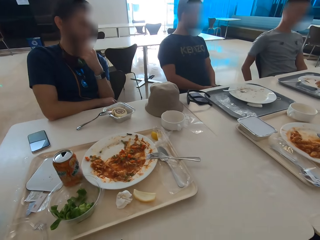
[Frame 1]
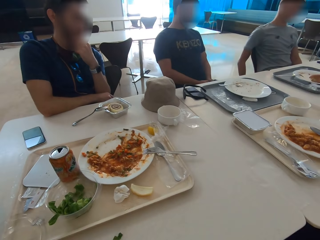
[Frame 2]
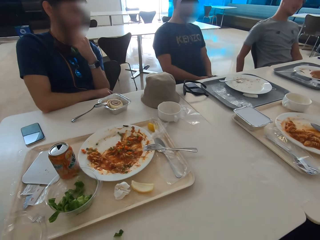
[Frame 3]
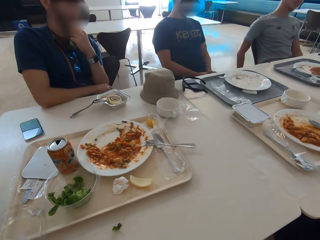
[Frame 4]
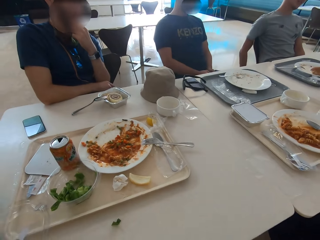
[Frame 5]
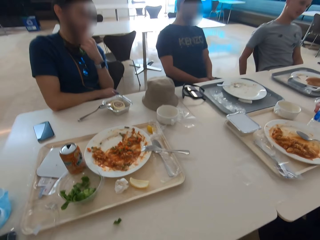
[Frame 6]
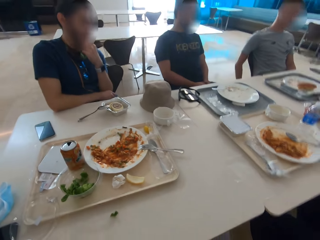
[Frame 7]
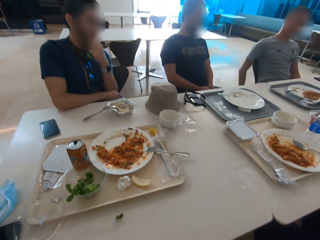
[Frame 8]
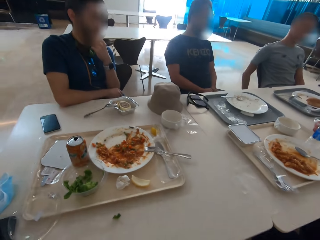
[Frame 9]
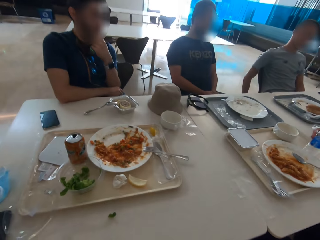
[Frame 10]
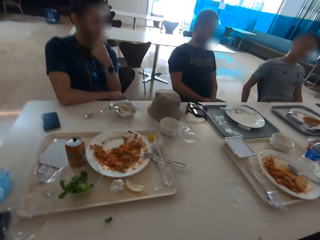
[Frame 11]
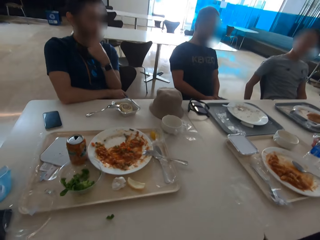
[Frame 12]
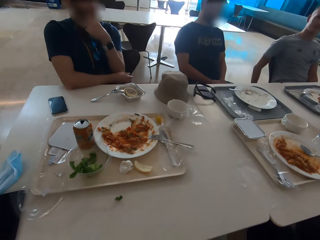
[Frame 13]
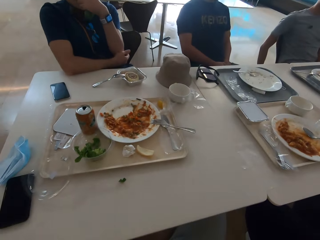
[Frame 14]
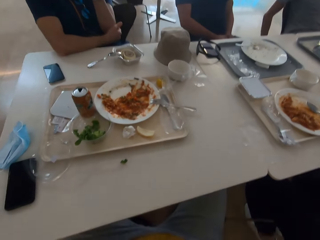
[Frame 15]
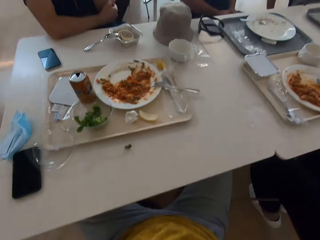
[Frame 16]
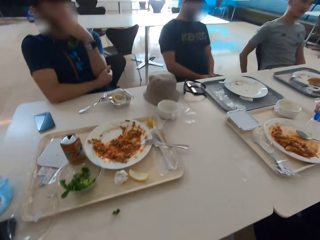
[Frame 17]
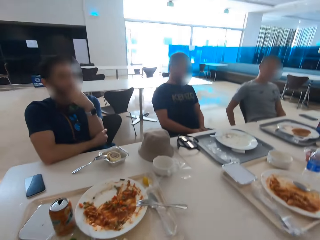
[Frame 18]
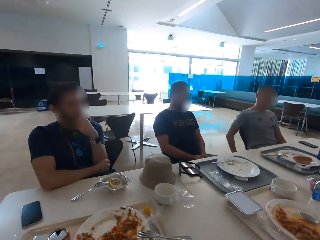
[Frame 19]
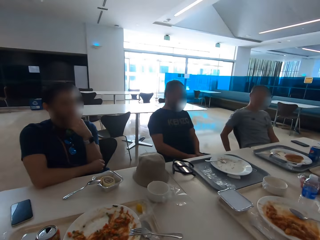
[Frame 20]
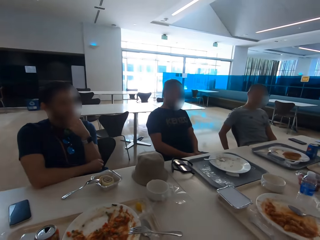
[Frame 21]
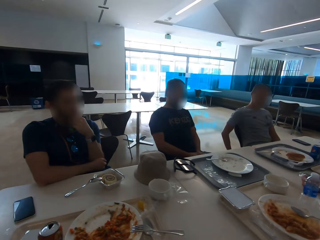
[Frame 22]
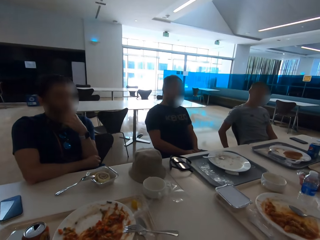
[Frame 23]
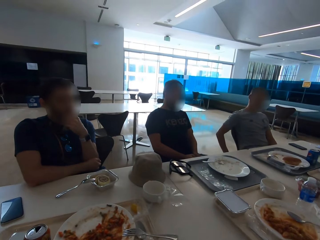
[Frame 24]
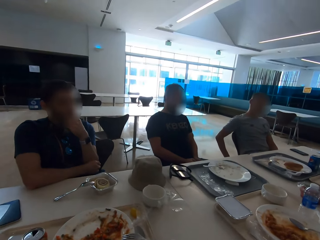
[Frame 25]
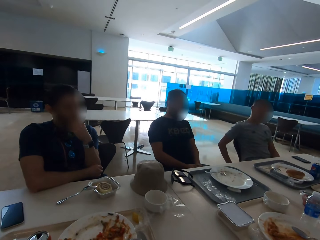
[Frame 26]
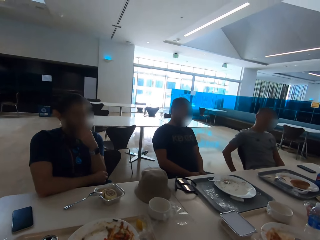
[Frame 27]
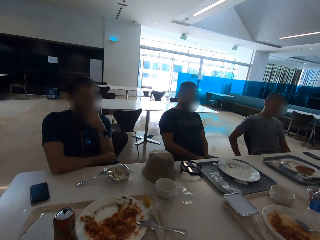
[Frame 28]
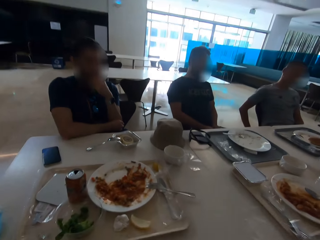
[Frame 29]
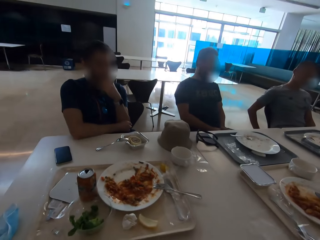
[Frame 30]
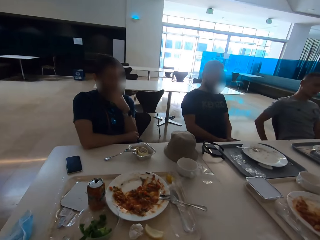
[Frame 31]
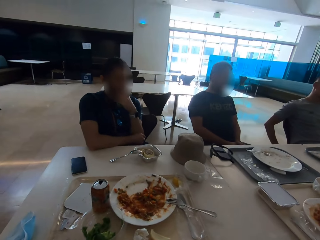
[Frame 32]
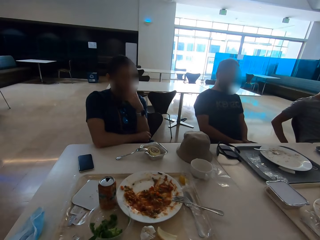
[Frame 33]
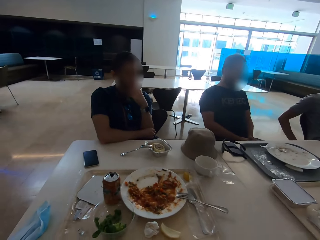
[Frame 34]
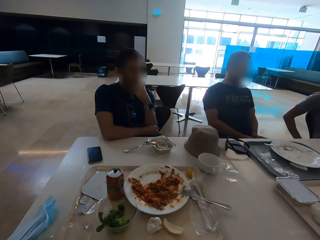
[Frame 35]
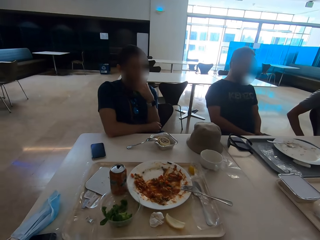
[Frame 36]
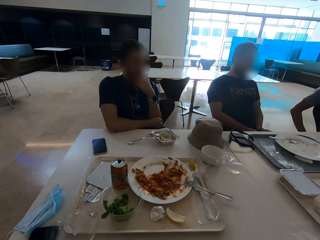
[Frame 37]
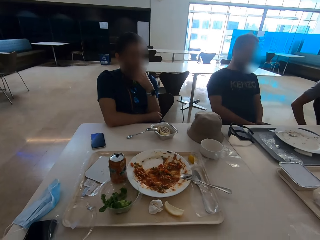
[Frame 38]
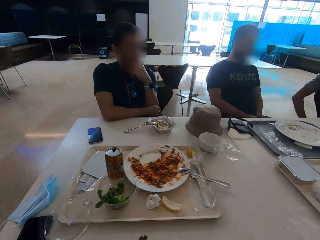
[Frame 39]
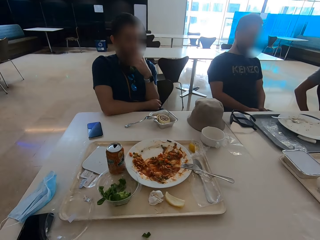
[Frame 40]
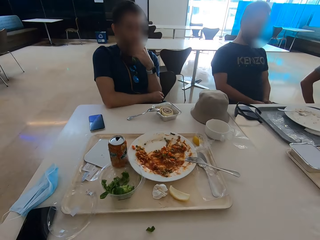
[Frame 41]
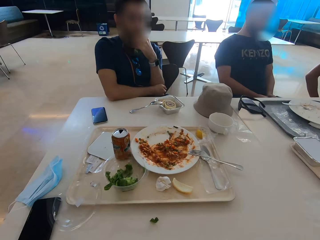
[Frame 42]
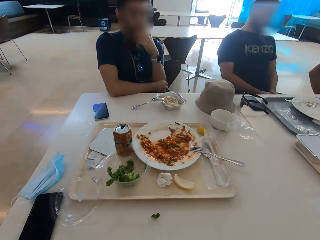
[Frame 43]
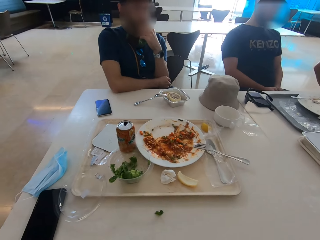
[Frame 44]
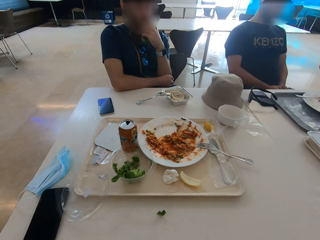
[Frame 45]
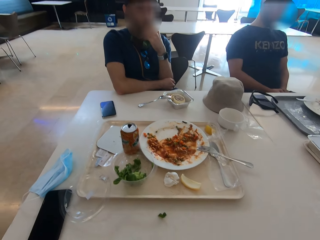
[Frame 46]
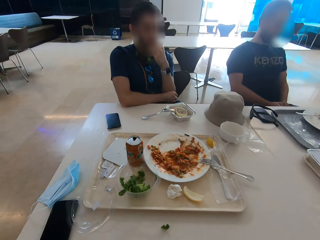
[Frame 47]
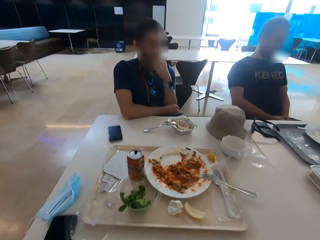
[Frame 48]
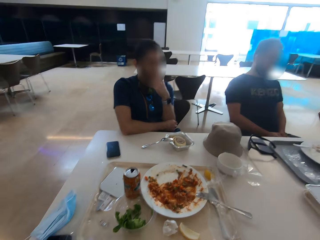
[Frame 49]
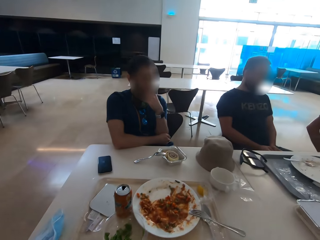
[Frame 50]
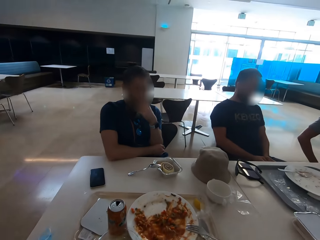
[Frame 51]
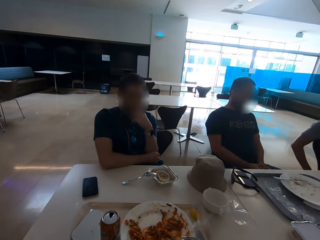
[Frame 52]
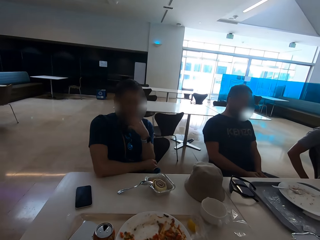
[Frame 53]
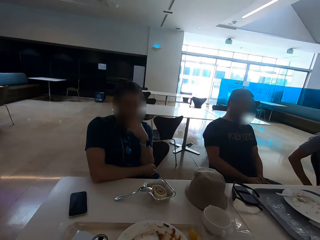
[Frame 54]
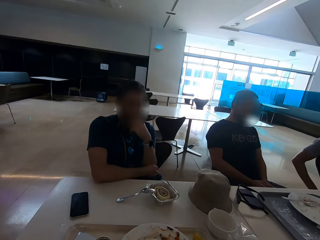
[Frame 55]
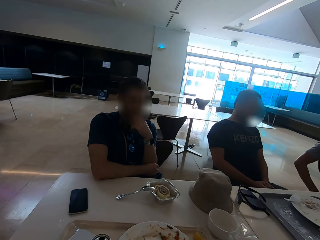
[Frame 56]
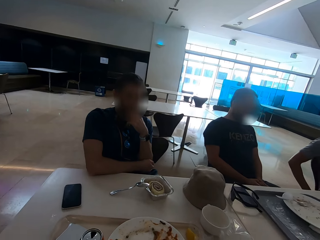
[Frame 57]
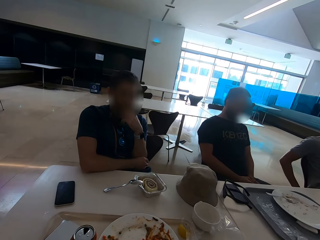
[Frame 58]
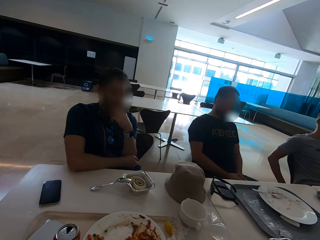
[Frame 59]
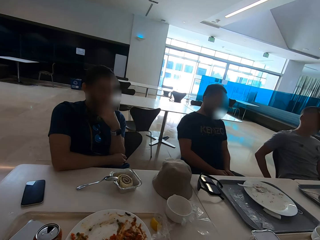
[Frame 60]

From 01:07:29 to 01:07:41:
A man sits close to the camera wearer. Another man sits close to a third man.

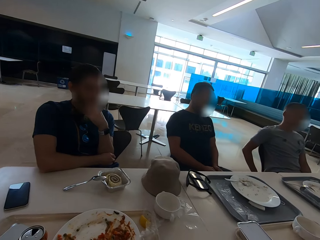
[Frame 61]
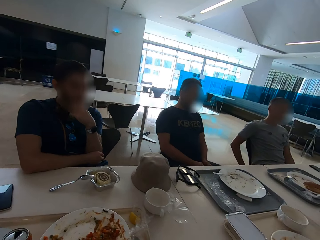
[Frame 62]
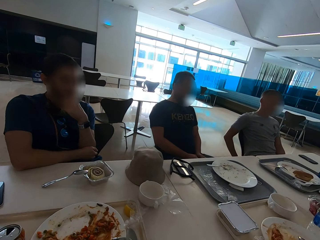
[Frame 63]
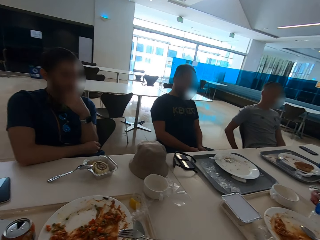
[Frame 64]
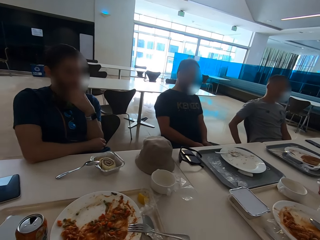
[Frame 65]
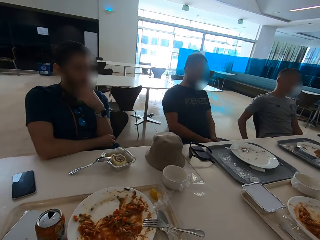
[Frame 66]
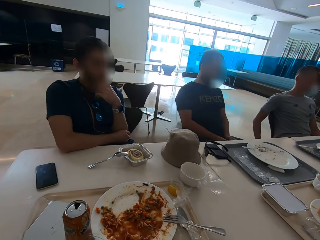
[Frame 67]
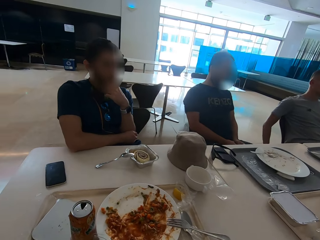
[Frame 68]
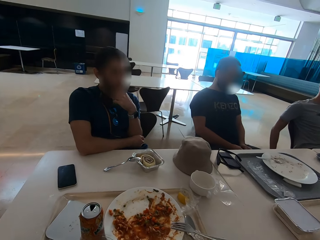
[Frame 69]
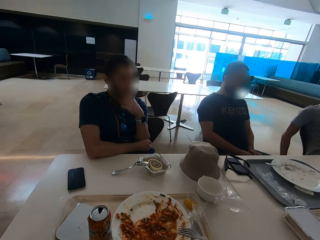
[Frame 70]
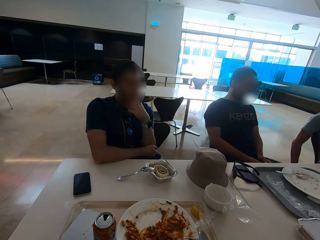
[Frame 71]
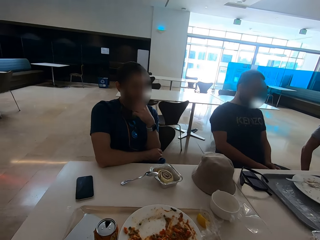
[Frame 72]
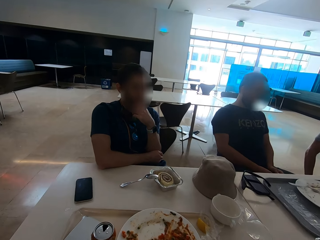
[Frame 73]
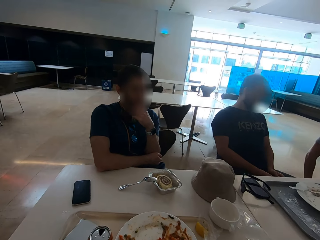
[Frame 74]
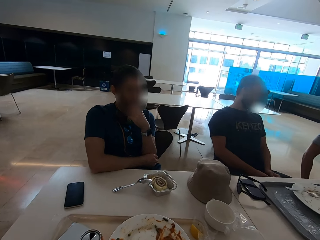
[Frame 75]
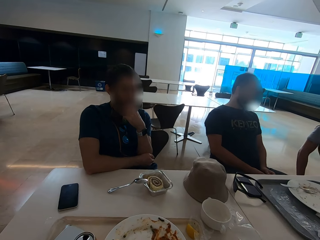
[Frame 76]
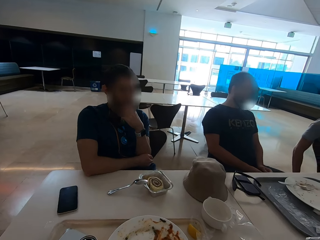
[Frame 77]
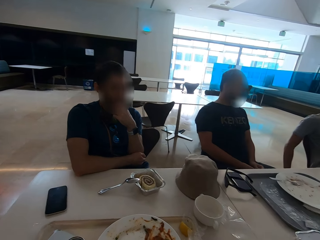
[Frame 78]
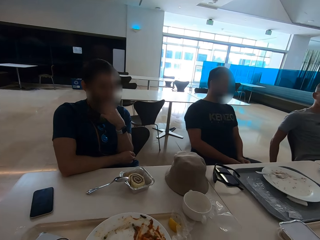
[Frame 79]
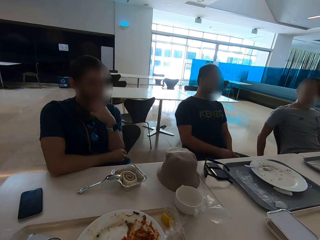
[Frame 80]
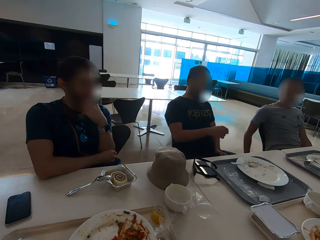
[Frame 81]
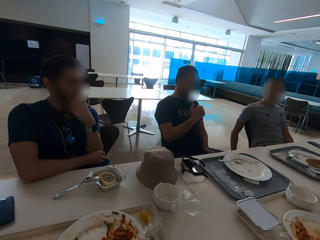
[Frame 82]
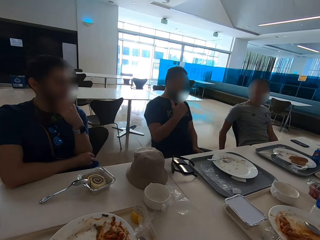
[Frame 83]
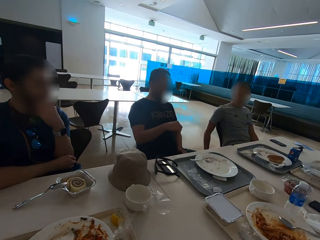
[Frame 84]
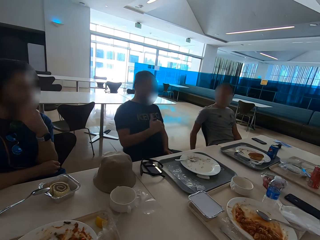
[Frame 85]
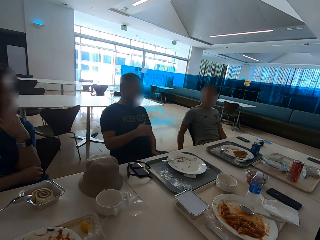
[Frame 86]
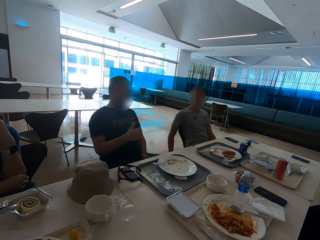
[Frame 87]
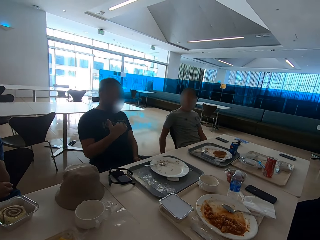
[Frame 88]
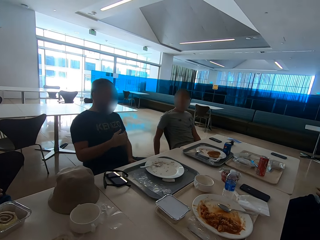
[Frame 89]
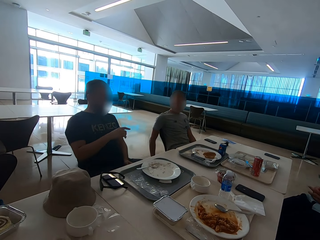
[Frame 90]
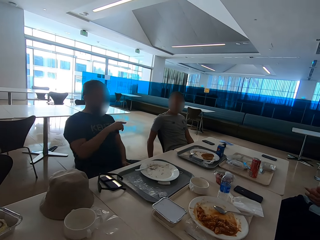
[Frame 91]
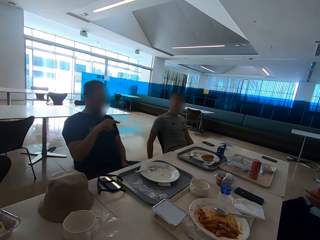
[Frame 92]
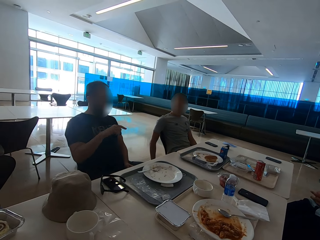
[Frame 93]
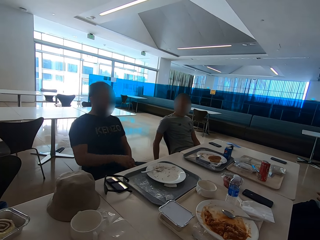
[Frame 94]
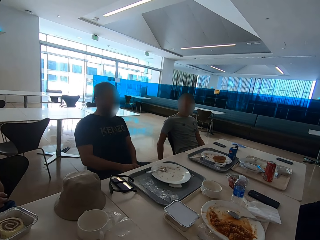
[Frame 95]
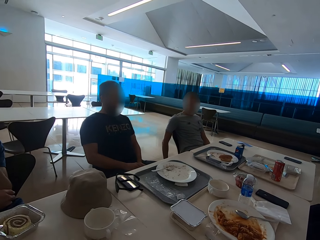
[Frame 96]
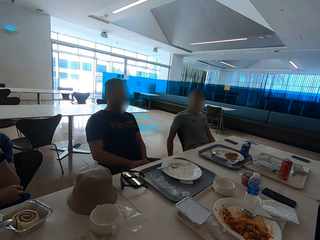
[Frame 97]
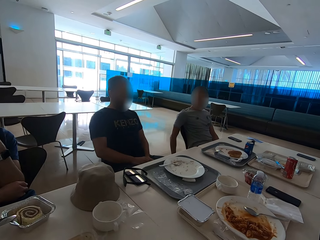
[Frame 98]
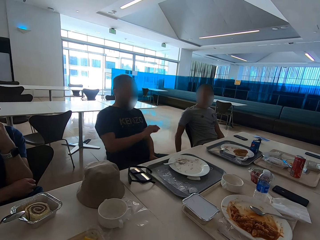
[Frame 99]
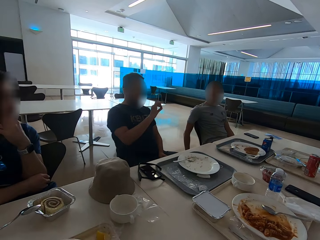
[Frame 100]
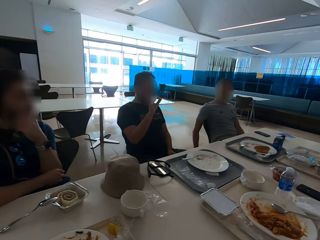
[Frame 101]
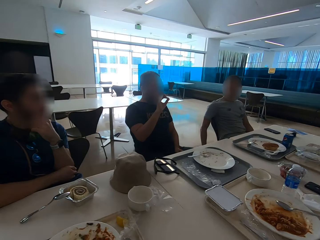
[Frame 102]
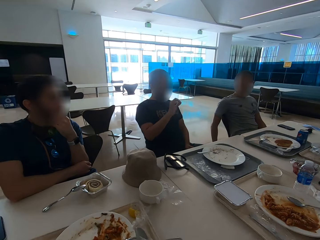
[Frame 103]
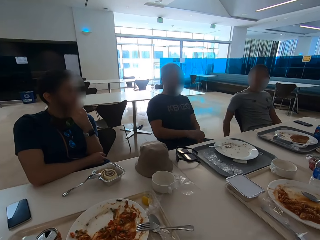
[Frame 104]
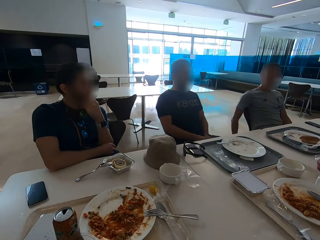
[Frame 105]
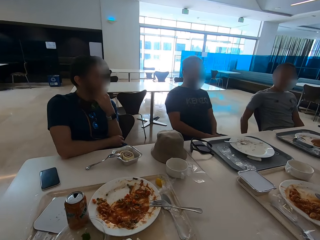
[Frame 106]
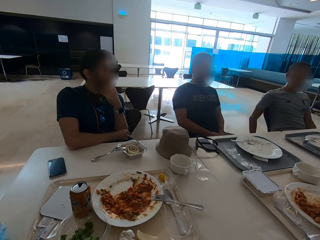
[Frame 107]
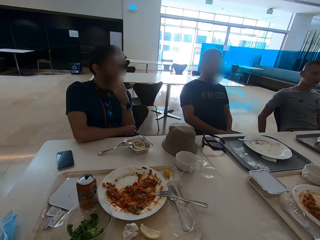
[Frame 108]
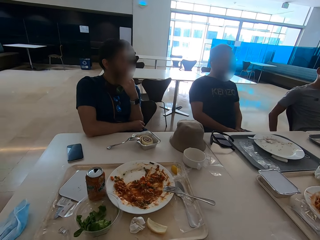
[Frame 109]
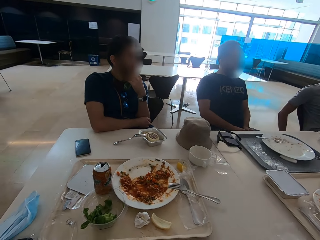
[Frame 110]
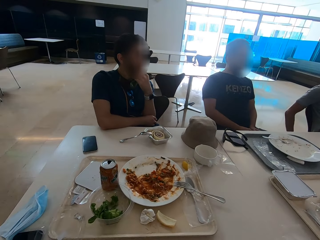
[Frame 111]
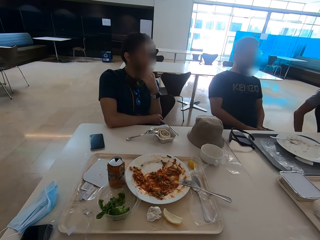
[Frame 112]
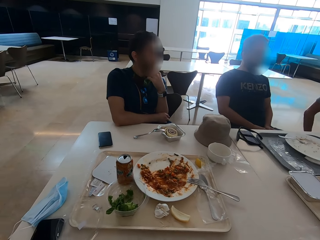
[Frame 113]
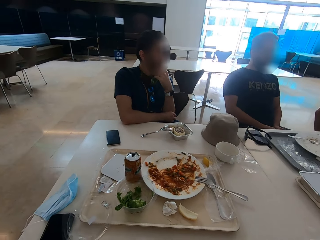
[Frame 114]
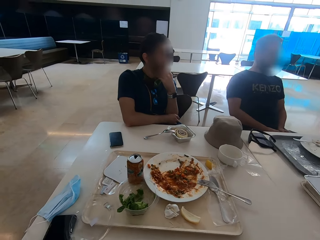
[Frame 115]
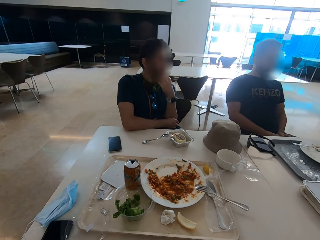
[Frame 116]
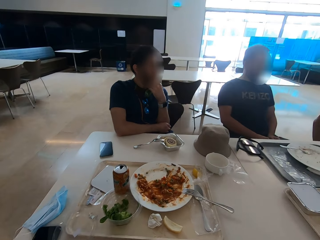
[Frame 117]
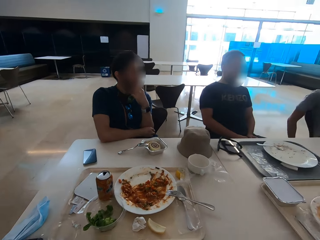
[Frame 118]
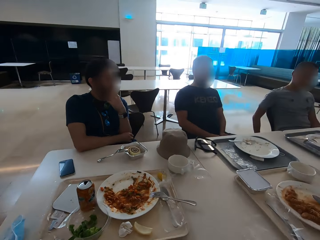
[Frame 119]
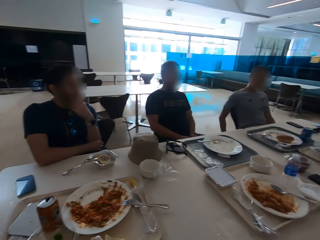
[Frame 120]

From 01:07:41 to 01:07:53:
A man moves his hand. Another man gestures with the right hand. Another man sits close to another man. Another man scratches his beard. The camera wearer uses gestures and lowers the left hand. The man who moved his hand sits close to the man who gestured.
